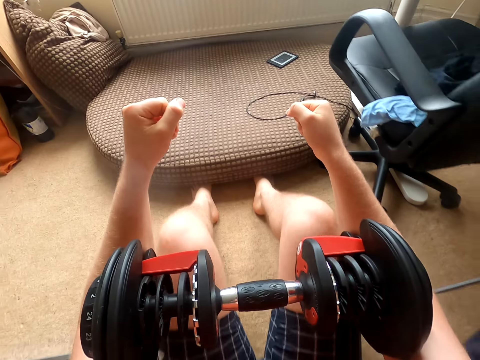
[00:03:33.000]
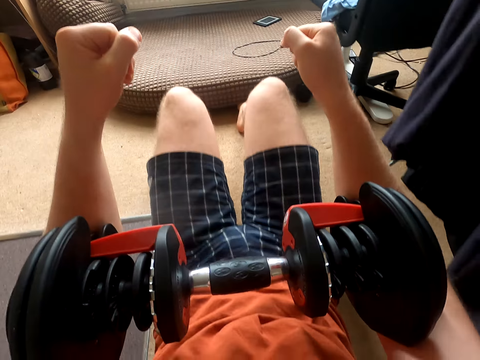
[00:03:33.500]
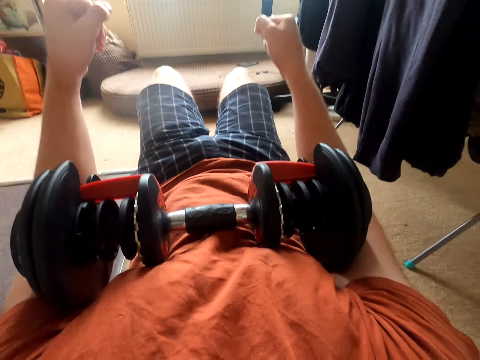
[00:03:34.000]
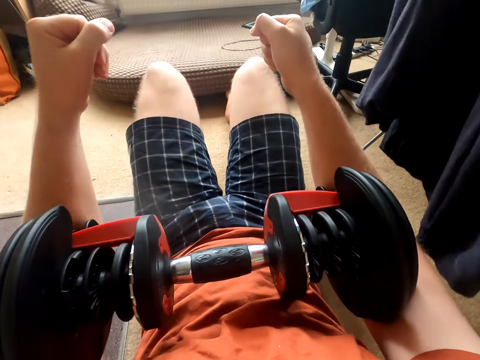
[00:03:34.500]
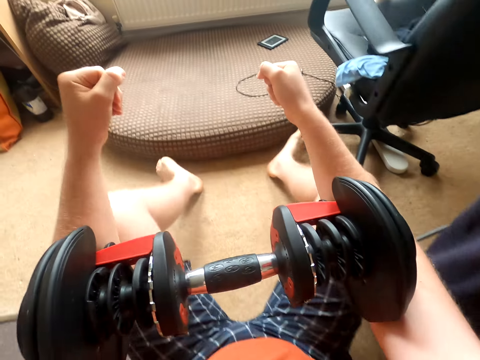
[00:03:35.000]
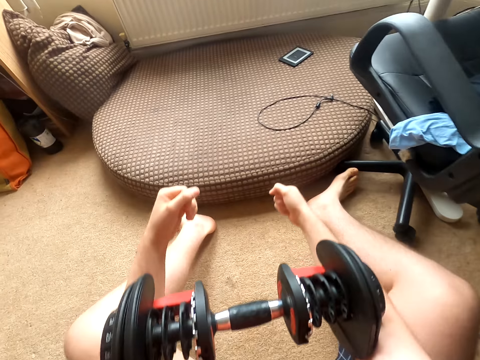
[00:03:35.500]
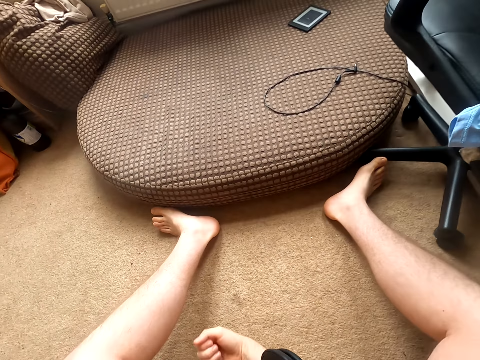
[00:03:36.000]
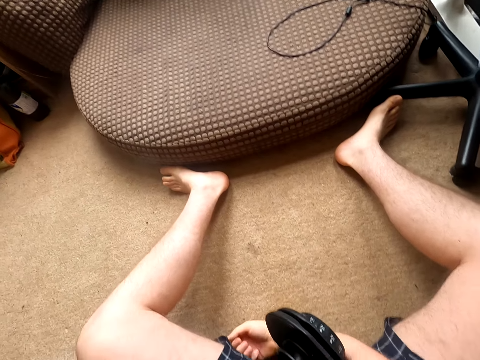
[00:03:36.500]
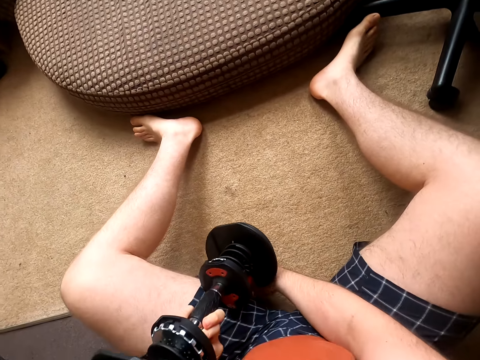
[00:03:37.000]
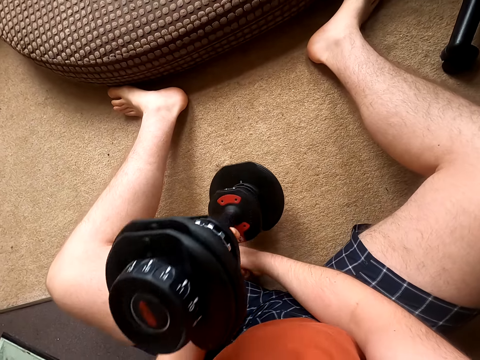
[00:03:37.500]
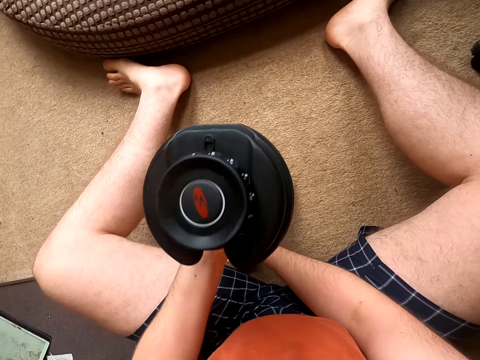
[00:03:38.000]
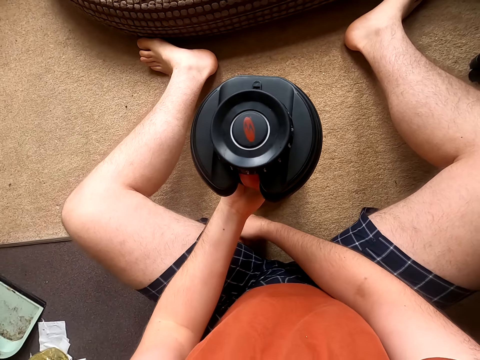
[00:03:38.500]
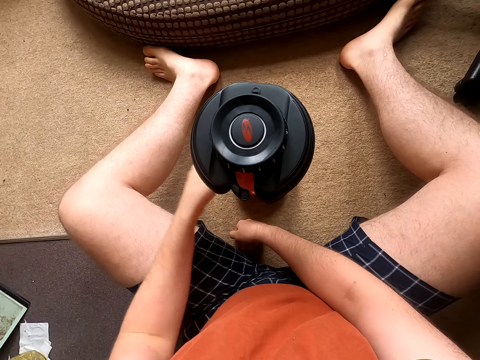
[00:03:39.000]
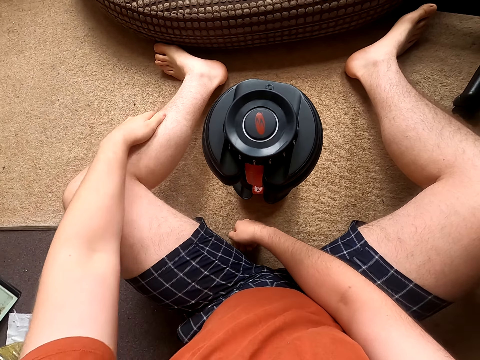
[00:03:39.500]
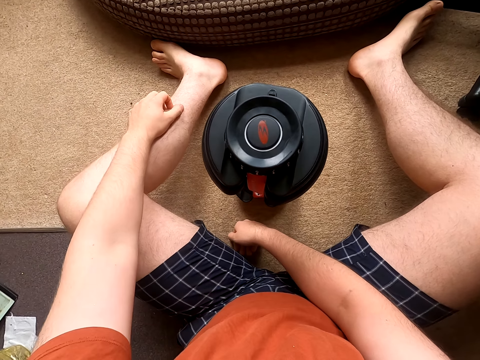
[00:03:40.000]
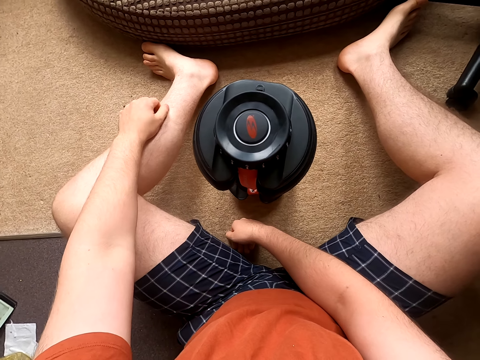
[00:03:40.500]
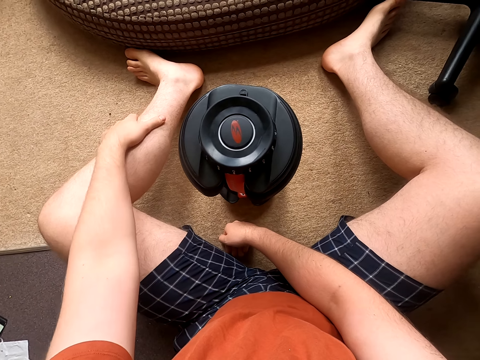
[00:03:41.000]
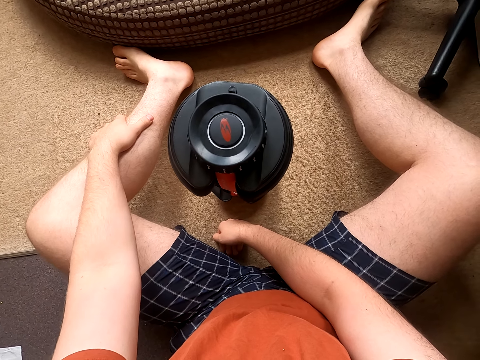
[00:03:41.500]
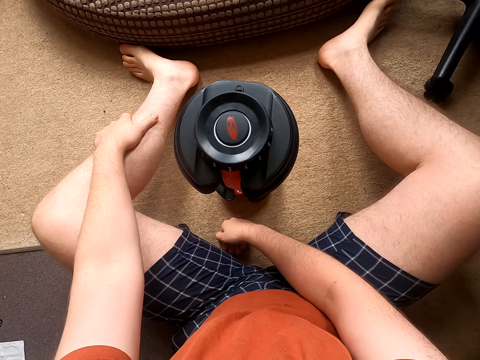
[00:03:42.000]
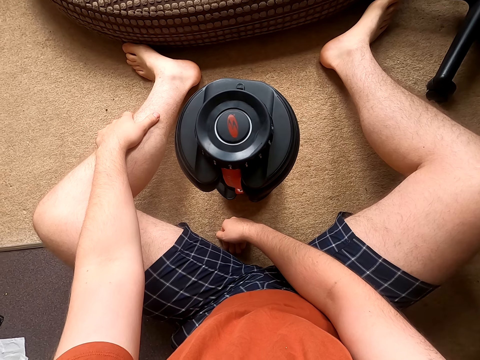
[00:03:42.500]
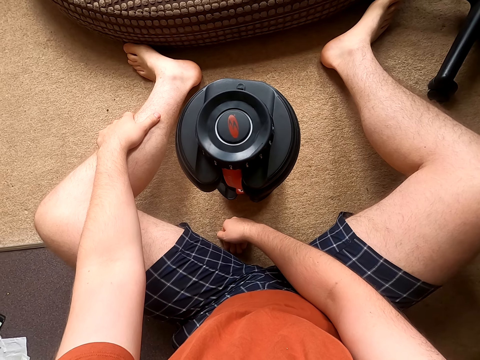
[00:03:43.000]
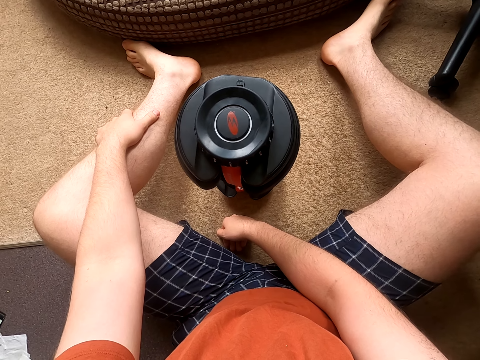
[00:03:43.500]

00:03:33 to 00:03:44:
The camera wearer moves forward. They breathe. They move backwards. They move forward. They breathe. They put the dumbbell down. They breathe. They scratch the leg. They breathe.

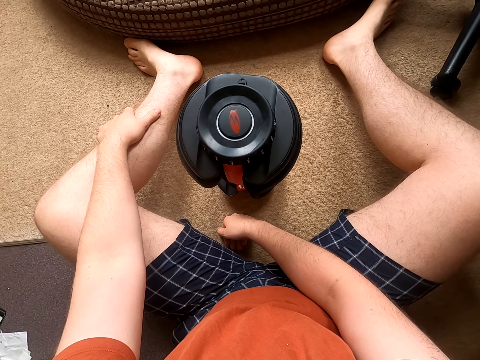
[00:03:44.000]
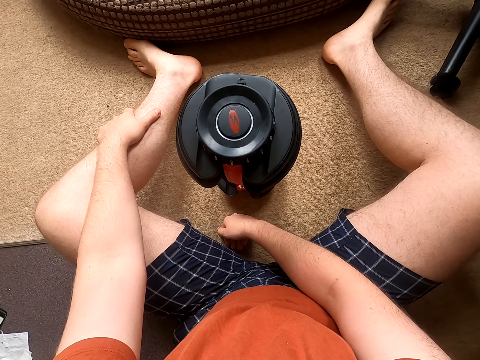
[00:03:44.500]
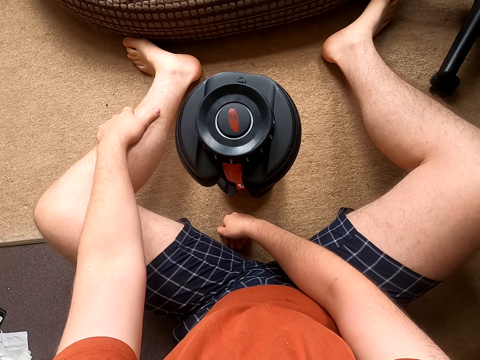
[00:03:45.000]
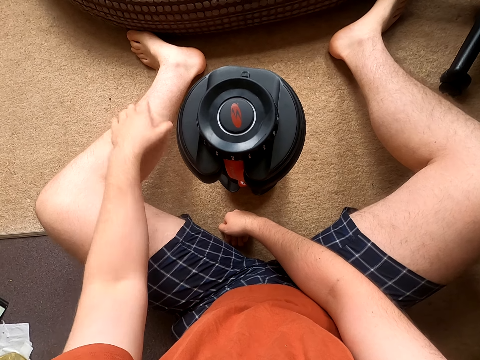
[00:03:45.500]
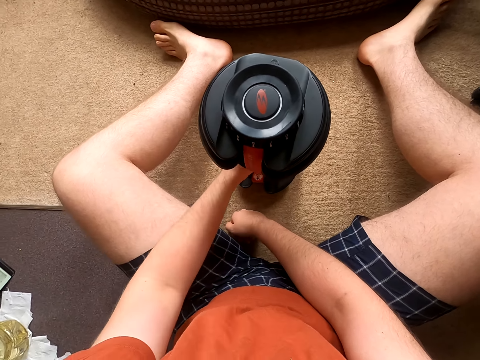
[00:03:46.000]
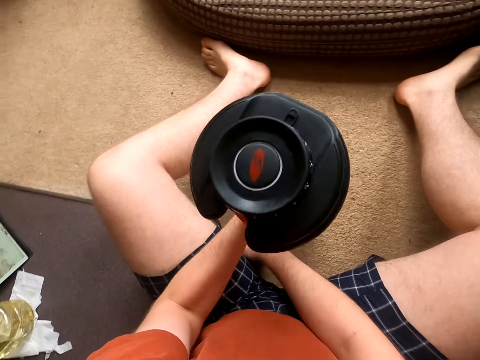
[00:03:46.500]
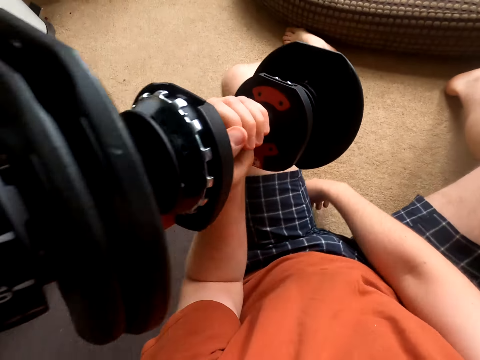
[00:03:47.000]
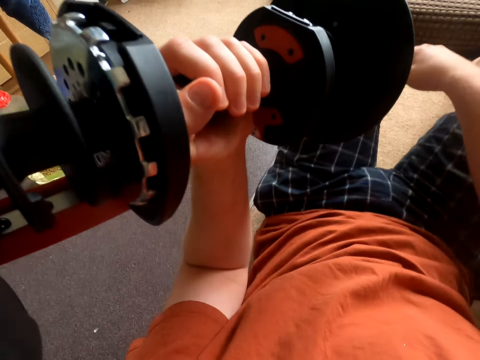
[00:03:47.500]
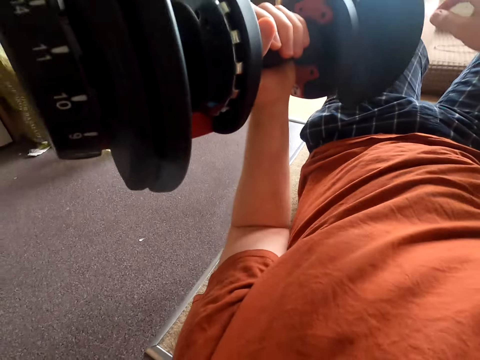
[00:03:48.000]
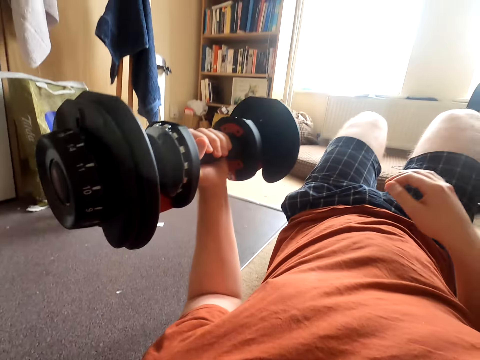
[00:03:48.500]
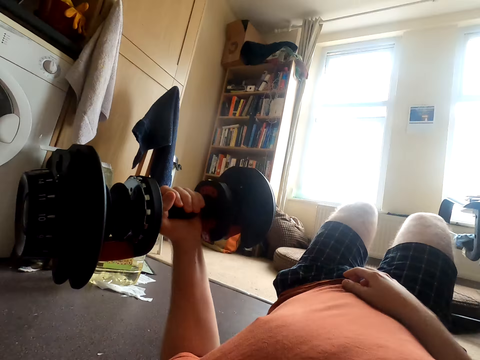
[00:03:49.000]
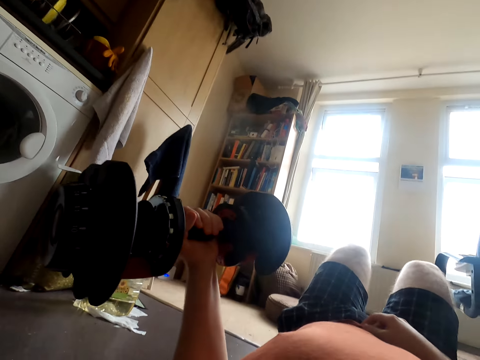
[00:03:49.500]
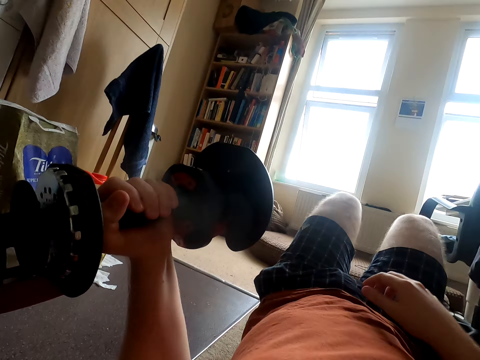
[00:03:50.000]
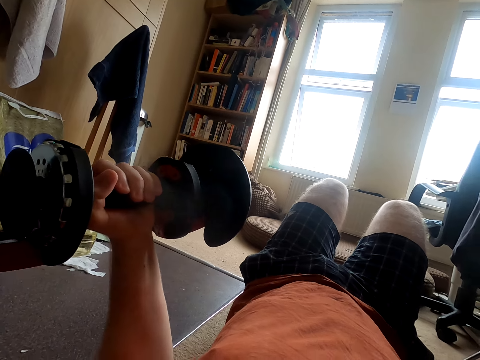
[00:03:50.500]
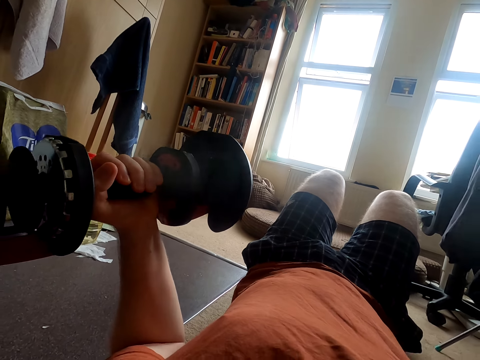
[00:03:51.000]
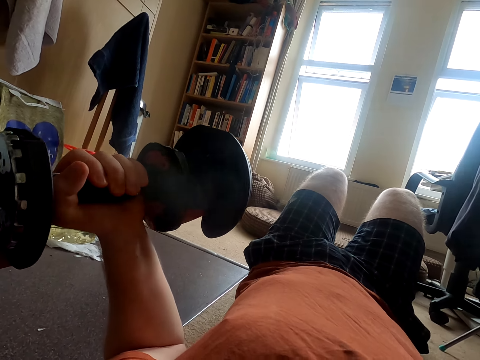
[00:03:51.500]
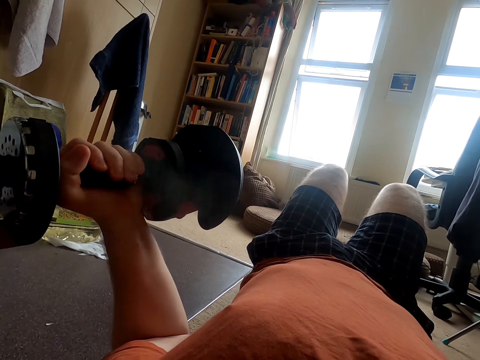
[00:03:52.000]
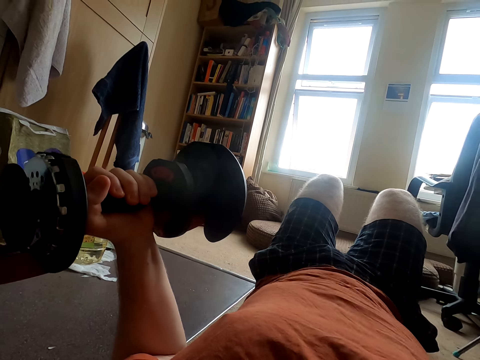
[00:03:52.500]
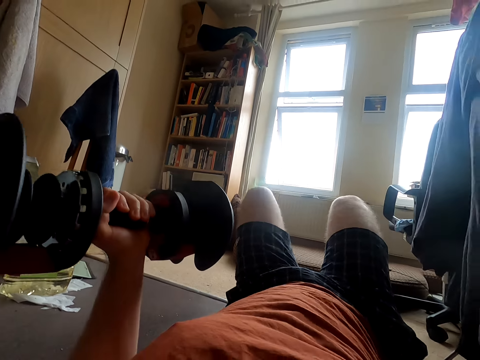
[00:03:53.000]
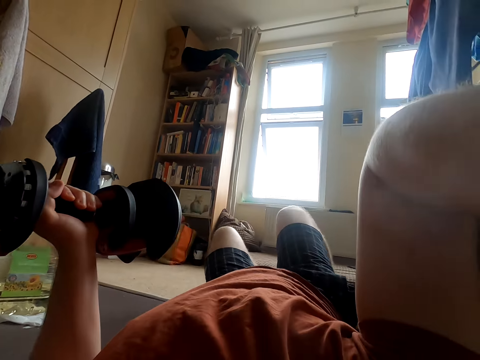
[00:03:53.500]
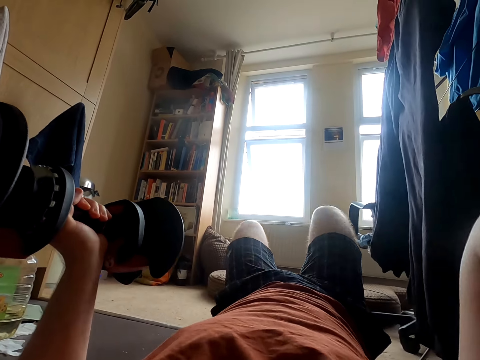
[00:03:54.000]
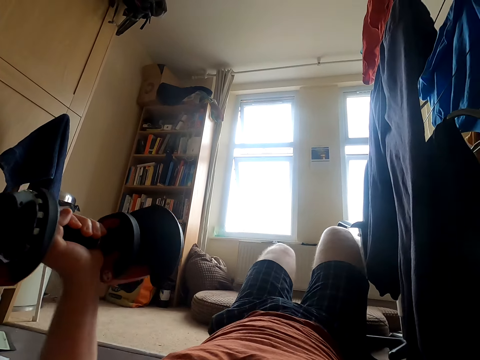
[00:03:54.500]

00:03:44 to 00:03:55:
The camera wearer touches the dumbbell. They lift up the dumbbell. They breathe. They fix the camera. They breathe.

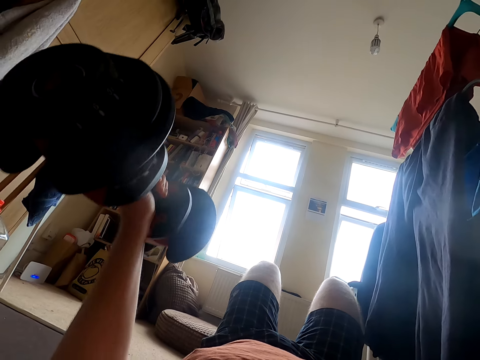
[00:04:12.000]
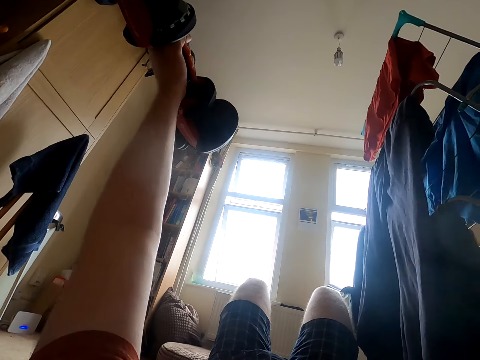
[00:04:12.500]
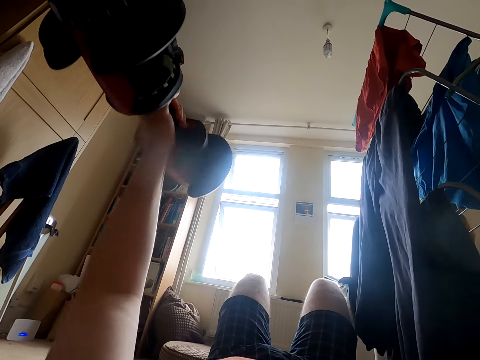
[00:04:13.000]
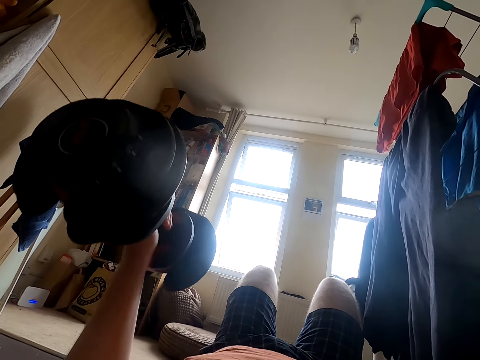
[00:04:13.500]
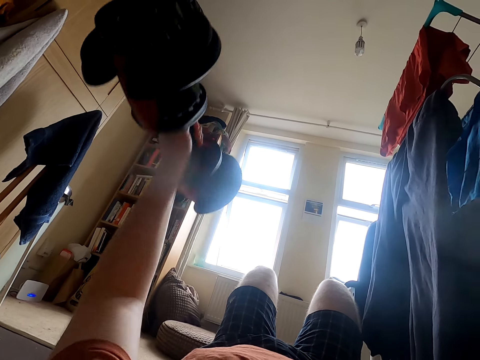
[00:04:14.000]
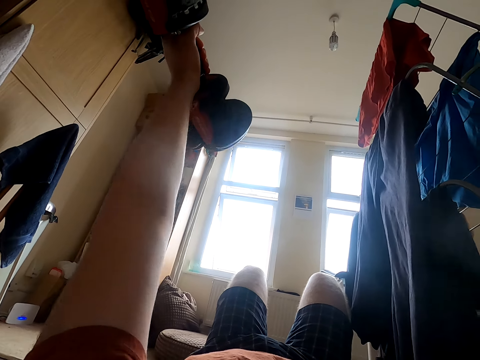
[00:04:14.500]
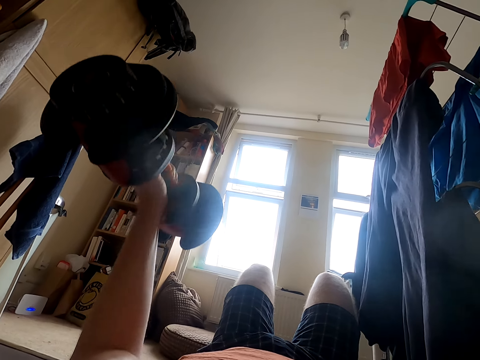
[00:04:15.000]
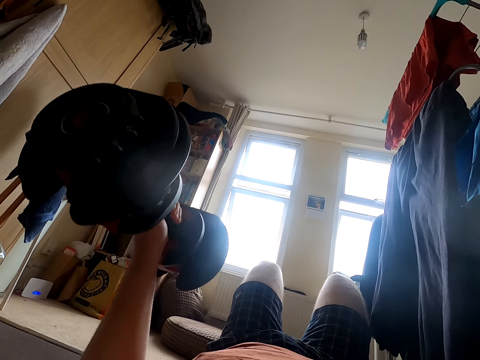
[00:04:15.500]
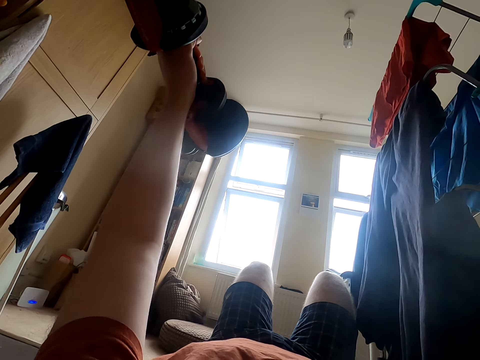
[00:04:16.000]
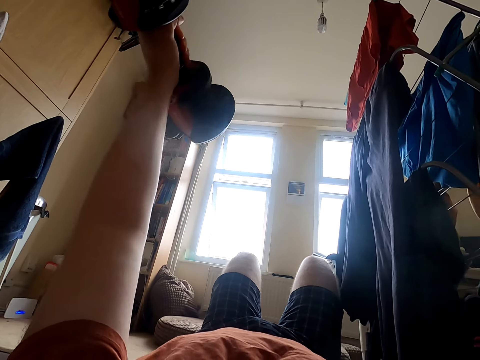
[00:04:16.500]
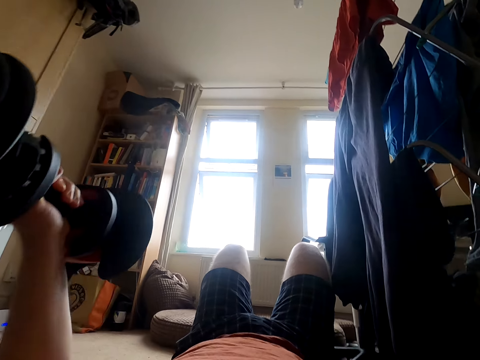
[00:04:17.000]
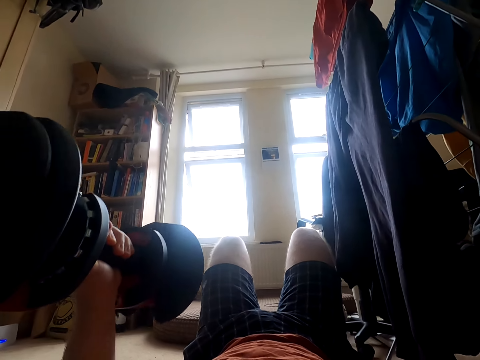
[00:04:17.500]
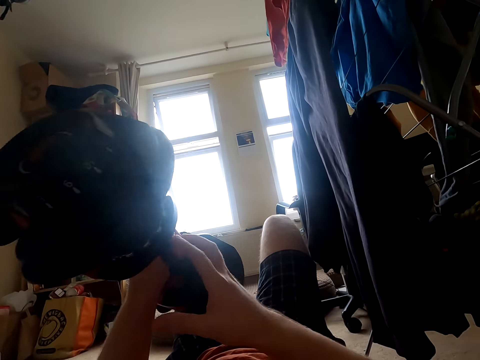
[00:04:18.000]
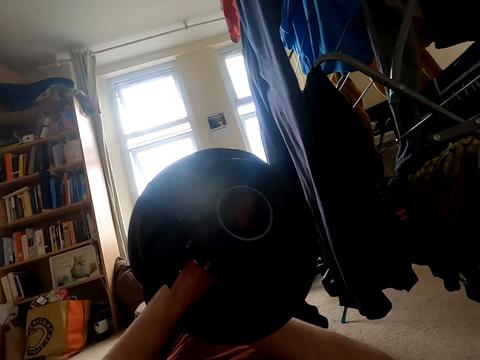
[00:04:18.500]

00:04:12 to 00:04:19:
The camera wearer lifts up the dumbbell. A person talks. The camera wearer breathes. They put the dumbbell down. They lift up the dumbbell. They put the dumbbell down. They lift up the dumbbell. They put the dumbbell down.
